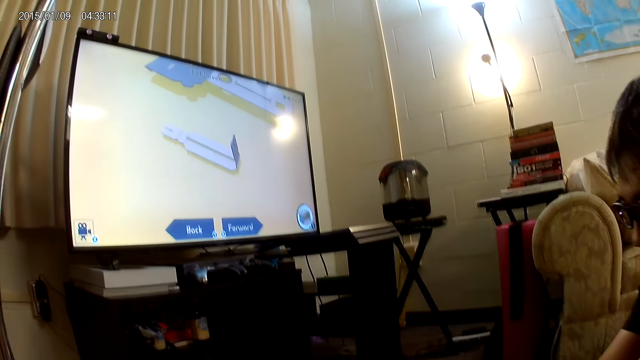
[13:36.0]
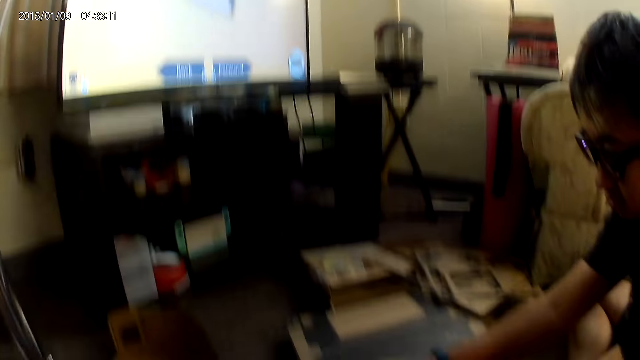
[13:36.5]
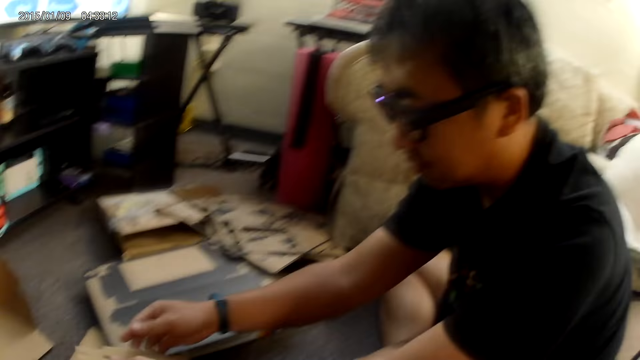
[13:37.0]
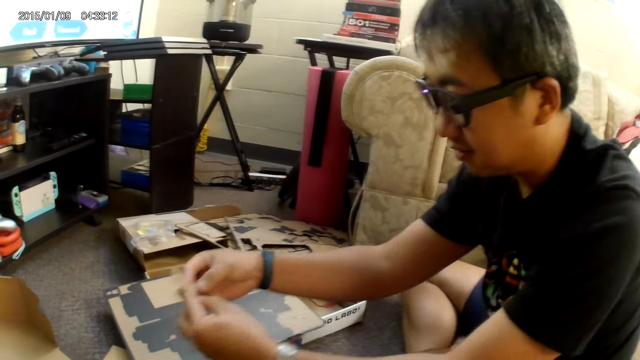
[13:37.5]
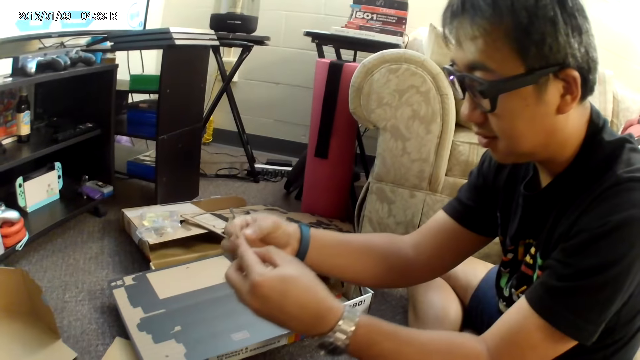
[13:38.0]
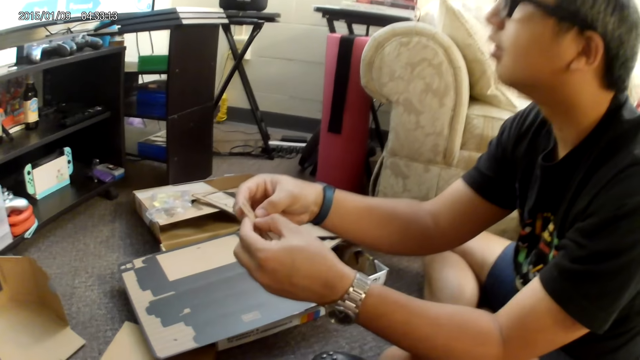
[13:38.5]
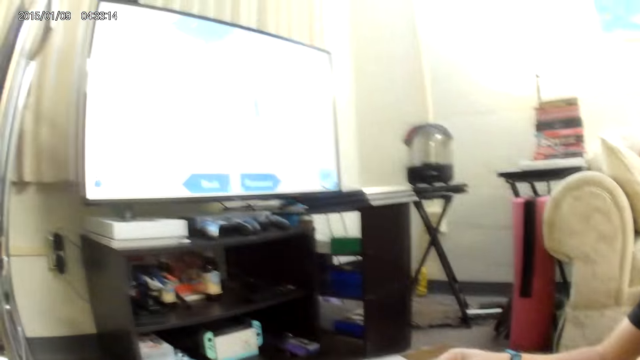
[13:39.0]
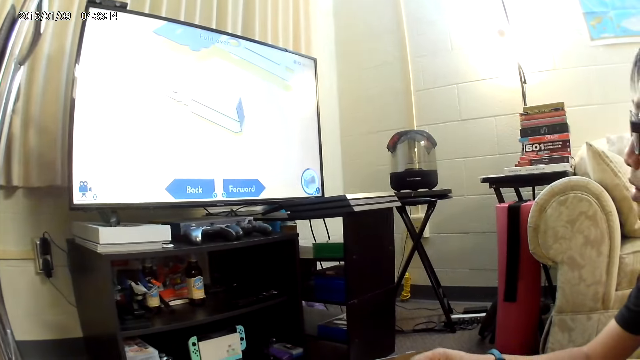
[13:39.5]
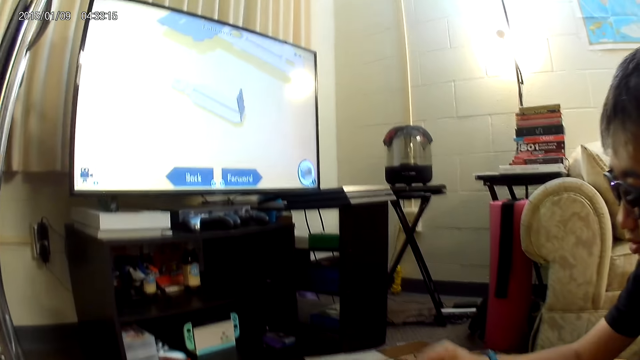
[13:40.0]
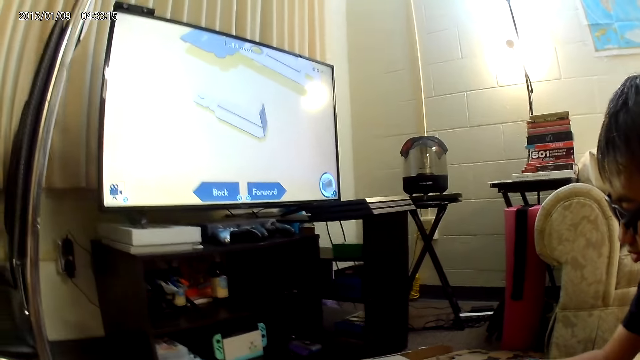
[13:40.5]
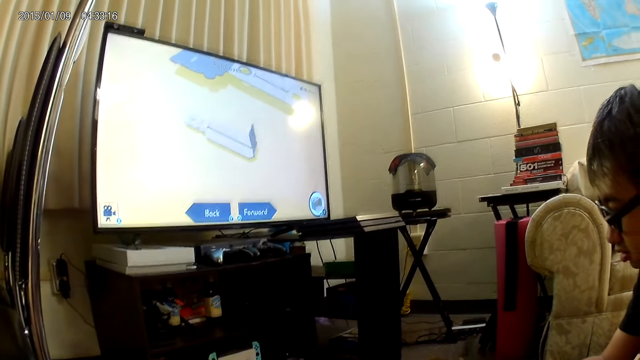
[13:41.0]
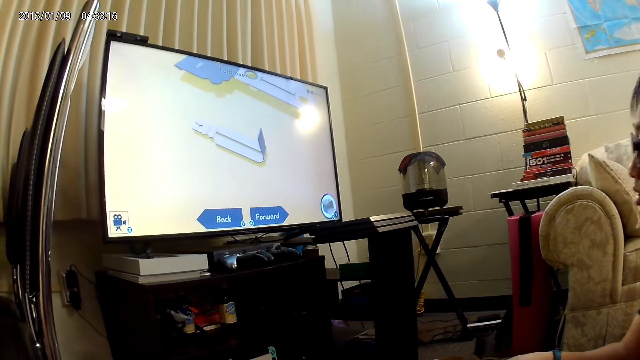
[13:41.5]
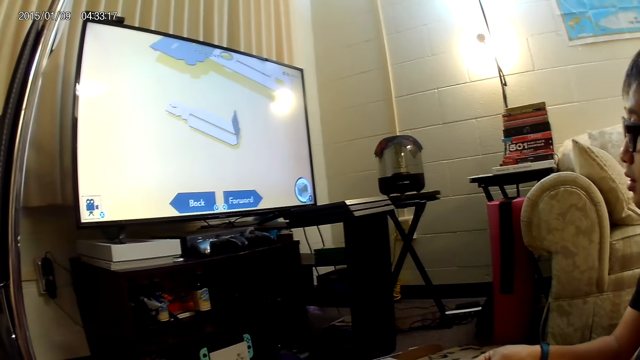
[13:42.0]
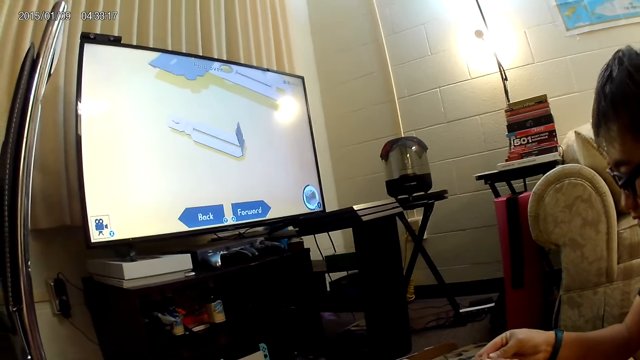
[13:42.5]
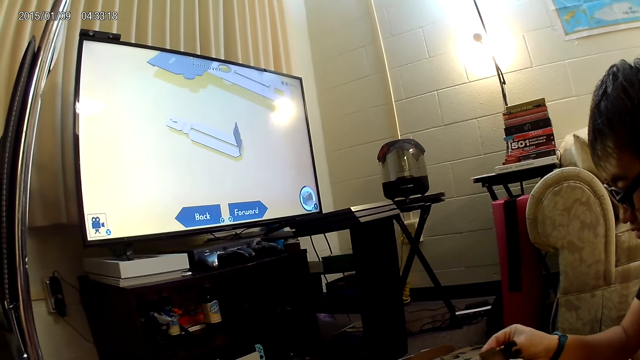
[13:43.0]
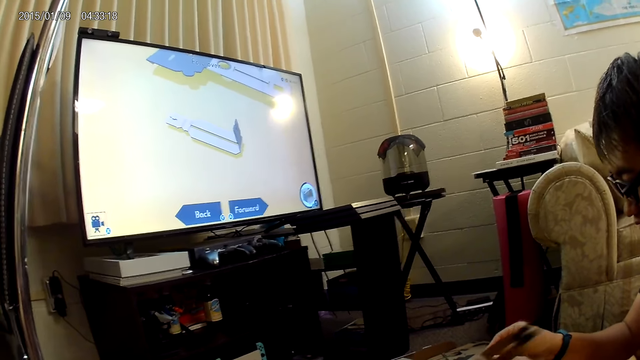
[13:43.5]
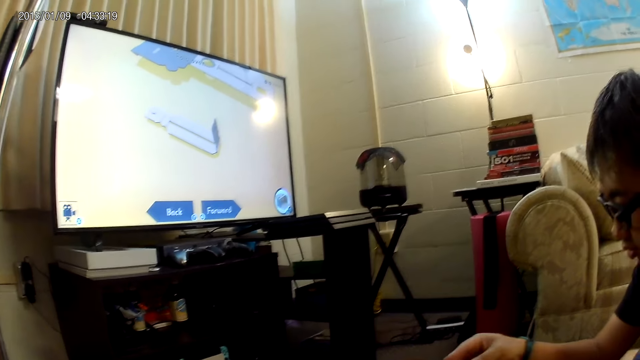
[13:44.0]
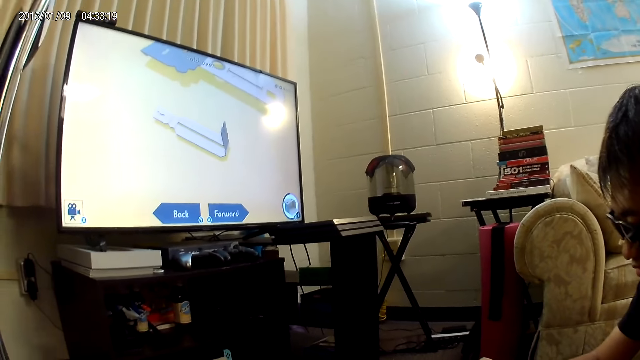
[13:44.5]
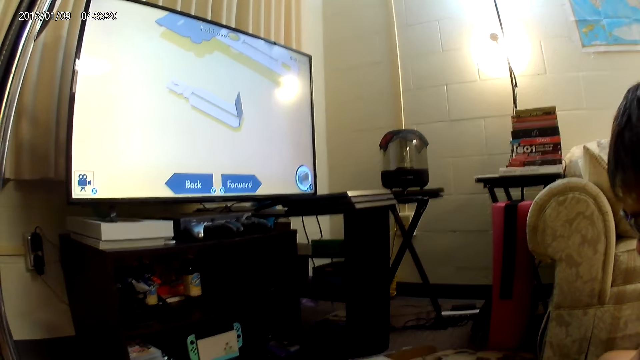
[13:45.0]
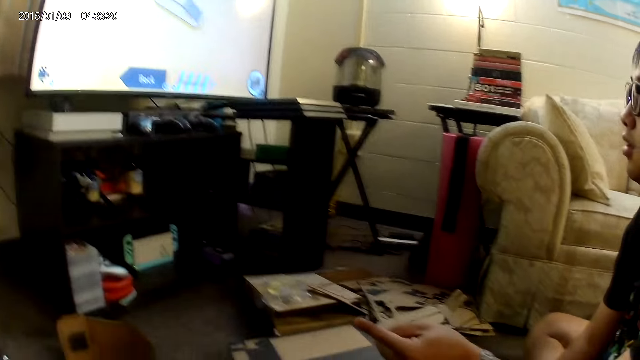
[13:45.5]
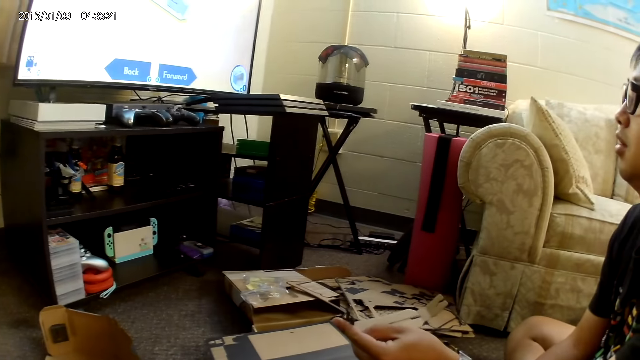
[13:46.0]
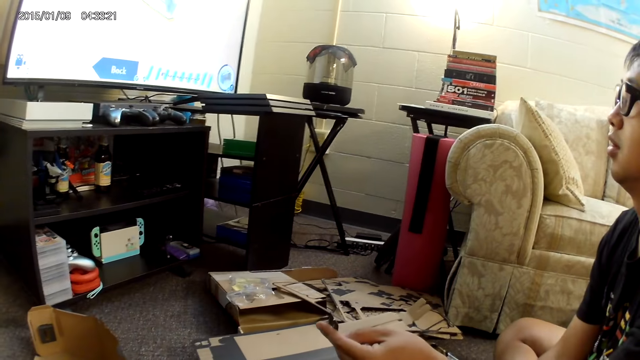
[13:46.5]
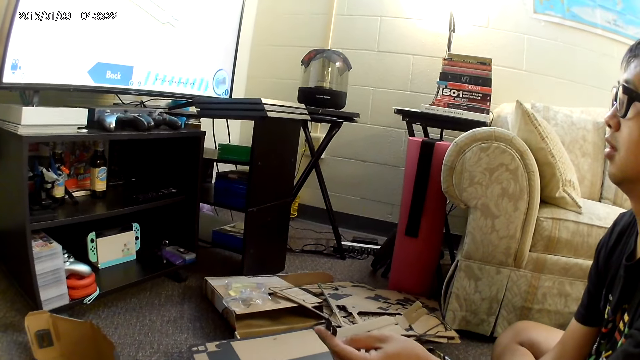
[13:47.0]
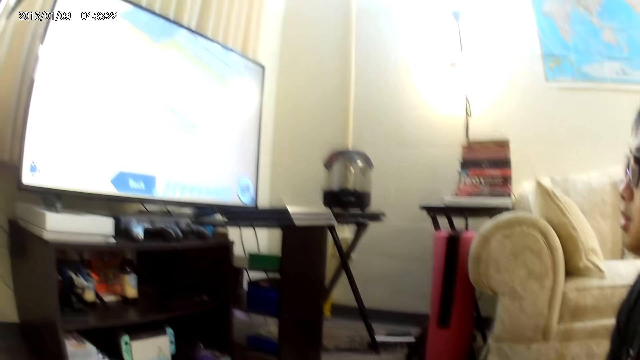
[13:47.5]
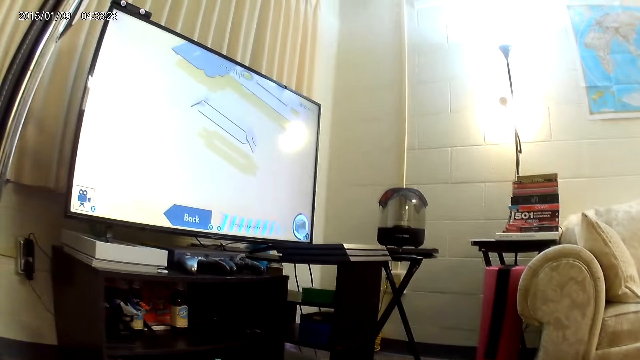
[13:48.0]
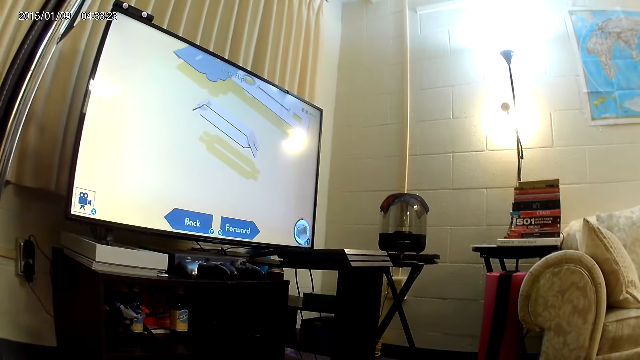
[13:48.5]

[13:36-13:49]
The man picks up the cardboard piece with both hands. He fixes the cardboard piece with both hands. He folds a cardbox. He holds the cardboard piece with his left hand. He plays a cardbox game.

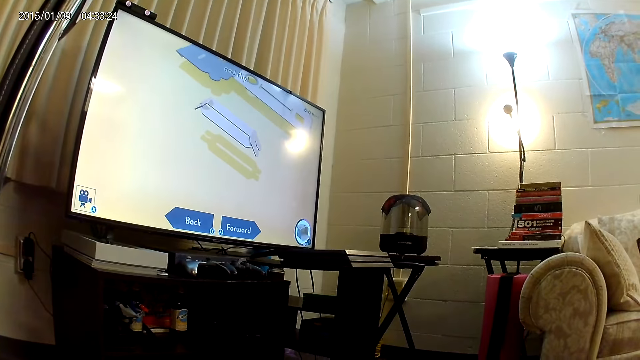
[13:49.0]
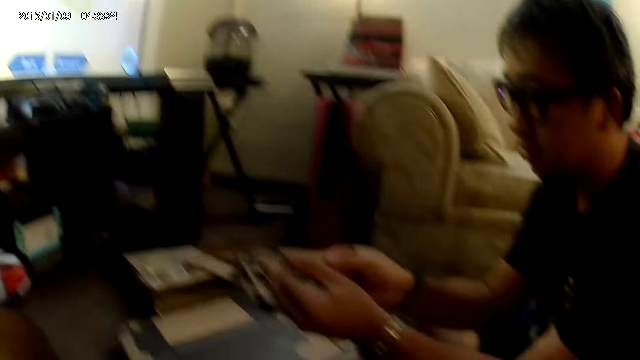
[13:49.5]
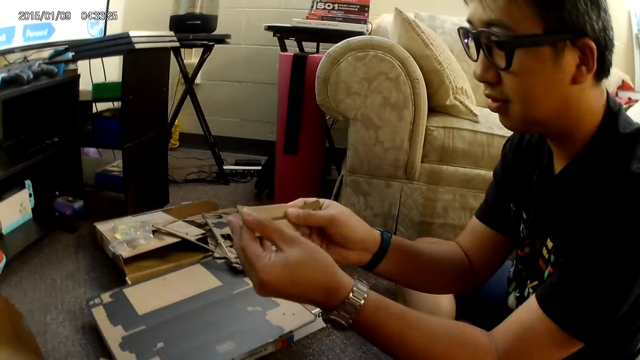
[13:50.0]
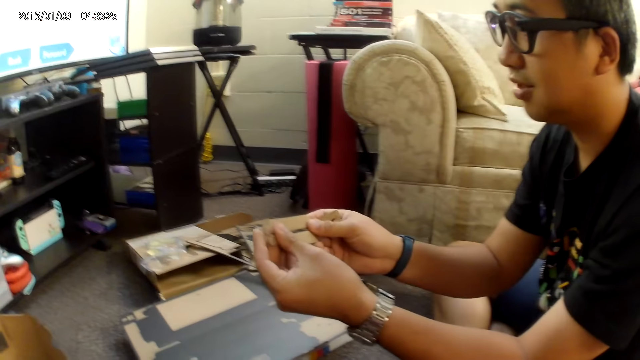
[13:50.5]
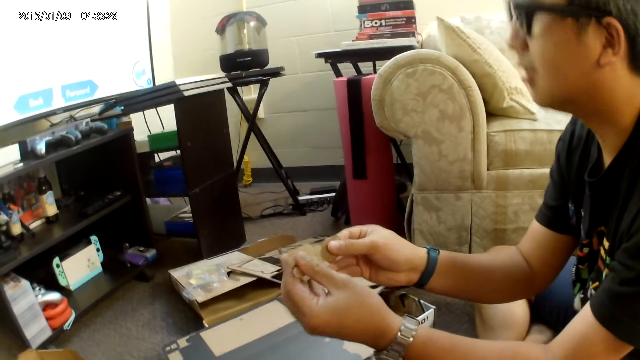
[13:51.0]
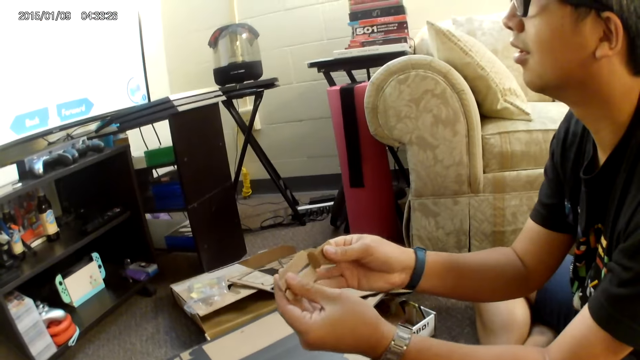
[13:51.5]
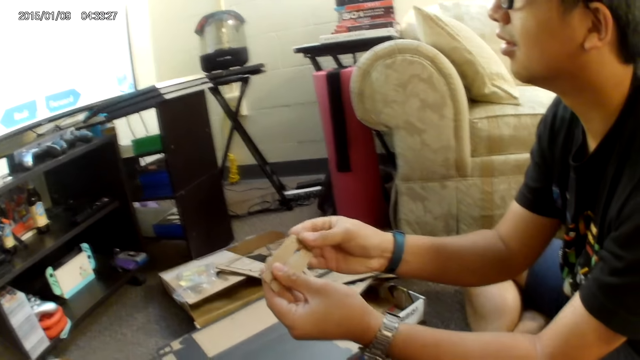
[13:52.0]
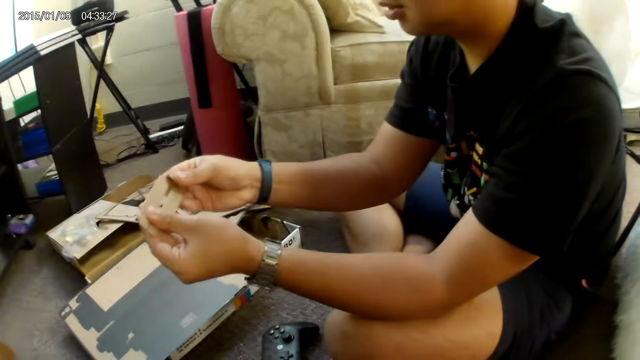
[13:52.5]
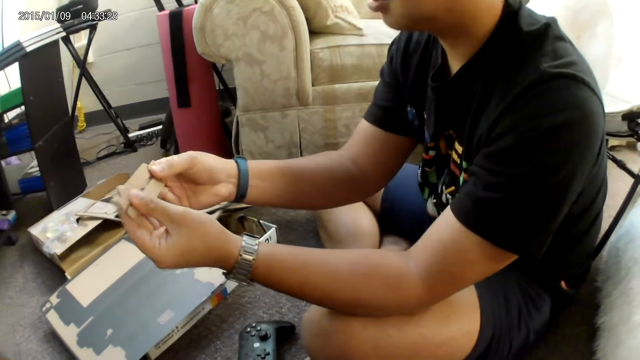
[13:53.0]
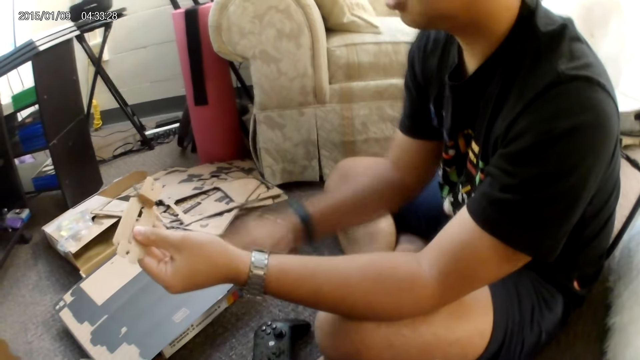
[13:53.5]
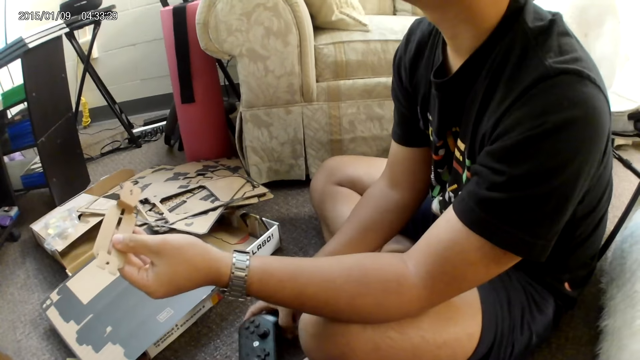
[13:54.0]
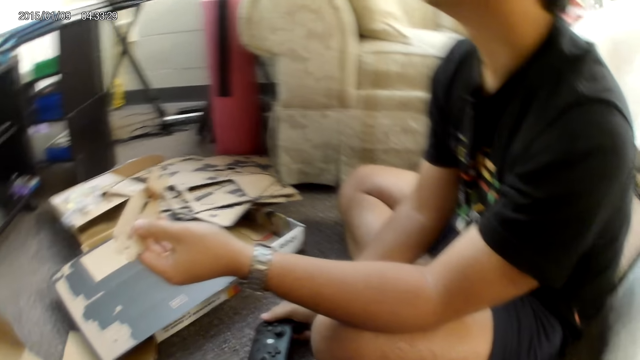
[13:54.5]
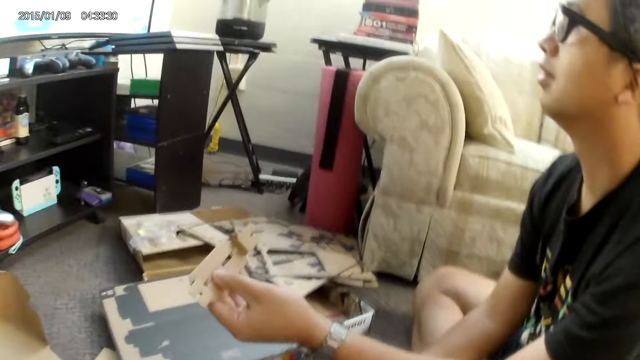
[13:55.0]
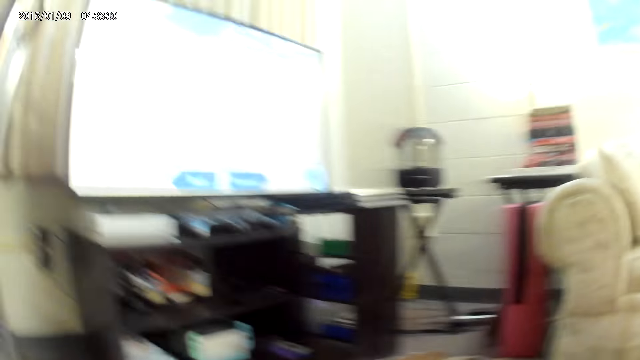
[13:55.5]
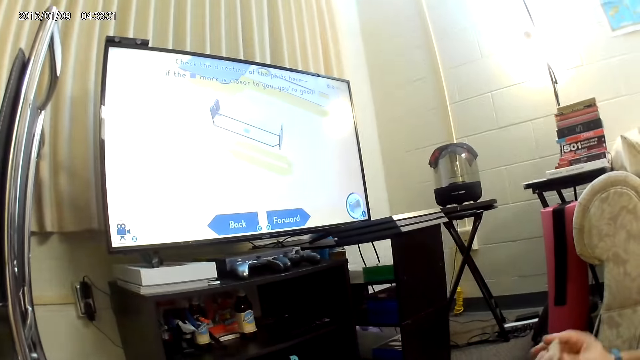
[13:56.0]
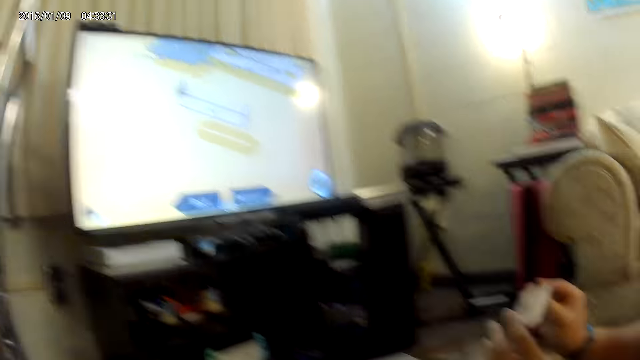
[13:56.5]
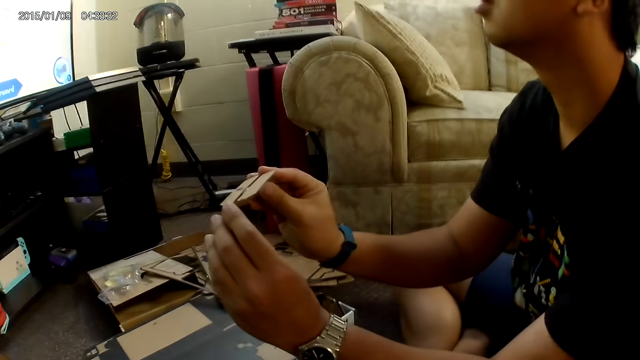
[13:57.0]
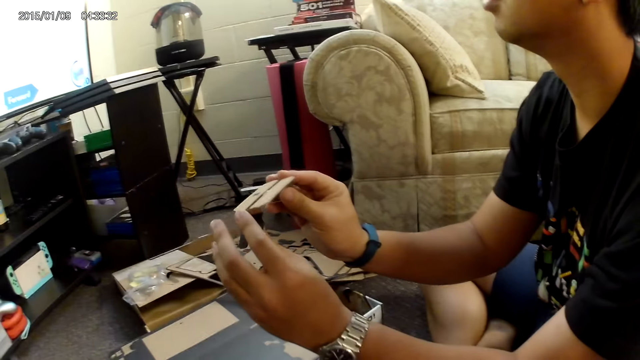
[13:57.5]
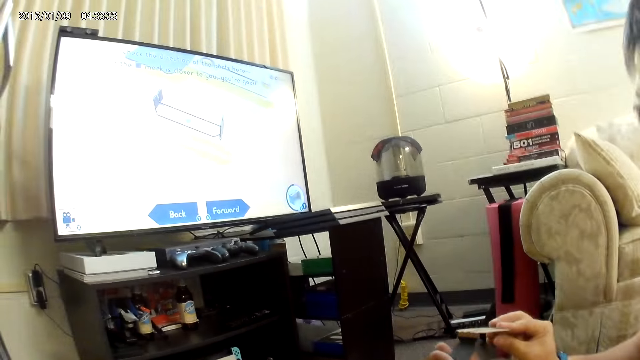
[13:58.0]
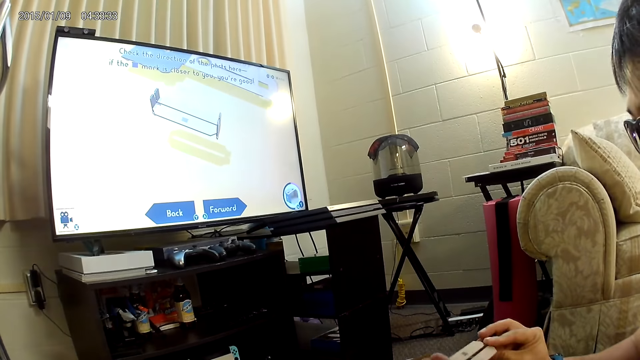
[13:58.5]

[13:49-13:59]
The man fixes the cardboard piece with both hands. He folds a cardbox. He holds the cardboard piece with his left hand. He holds the game controller with his right hand. He plays a cardbox game. He folds the cardbox. He holds the cardboard piece with both hands.
